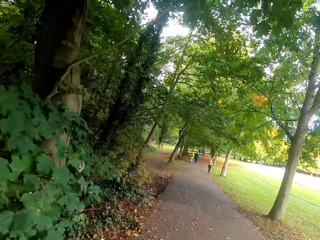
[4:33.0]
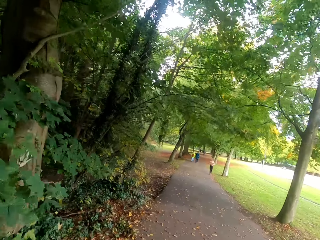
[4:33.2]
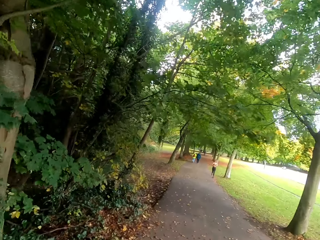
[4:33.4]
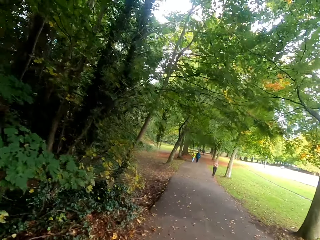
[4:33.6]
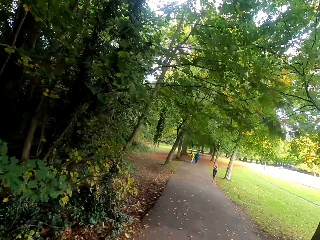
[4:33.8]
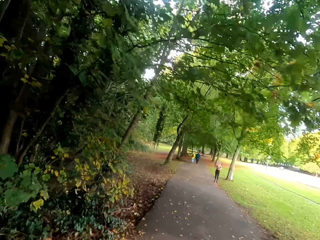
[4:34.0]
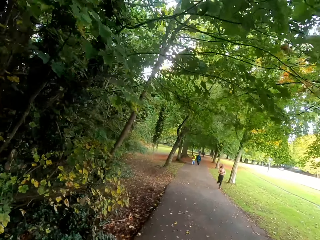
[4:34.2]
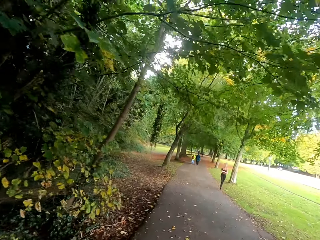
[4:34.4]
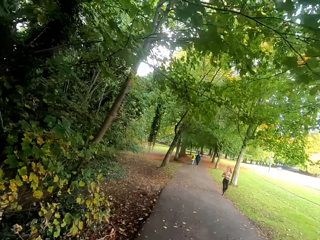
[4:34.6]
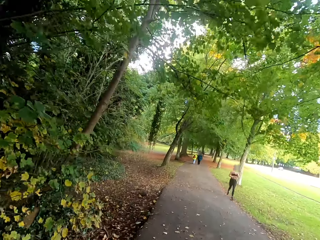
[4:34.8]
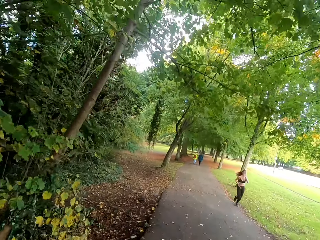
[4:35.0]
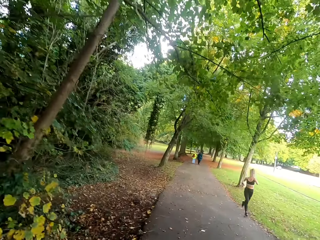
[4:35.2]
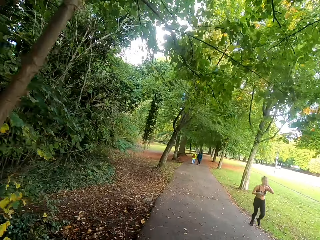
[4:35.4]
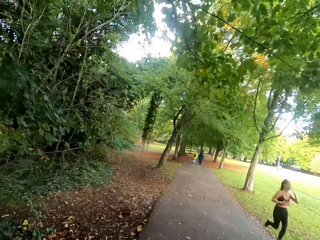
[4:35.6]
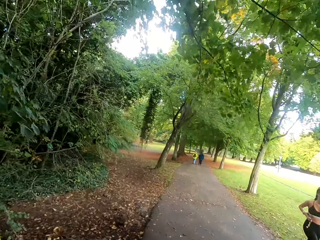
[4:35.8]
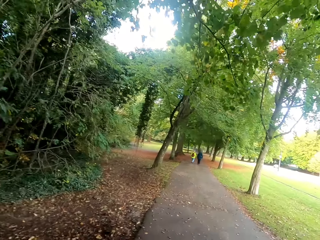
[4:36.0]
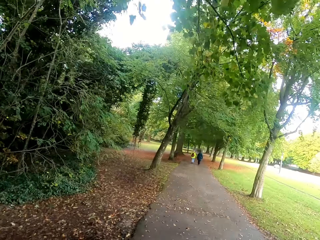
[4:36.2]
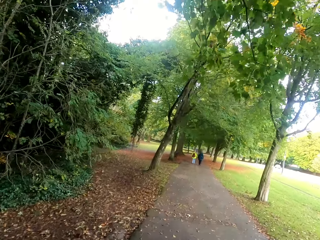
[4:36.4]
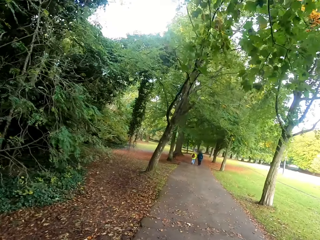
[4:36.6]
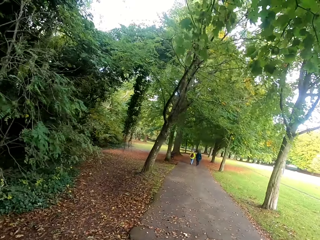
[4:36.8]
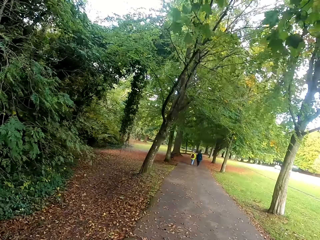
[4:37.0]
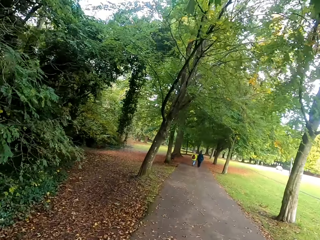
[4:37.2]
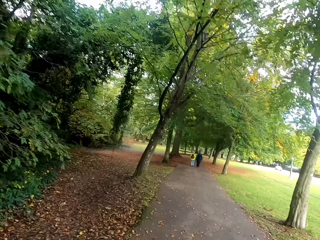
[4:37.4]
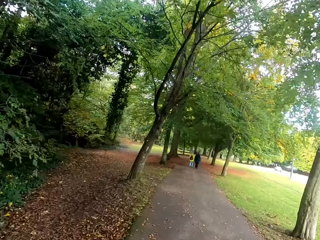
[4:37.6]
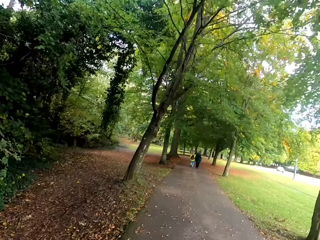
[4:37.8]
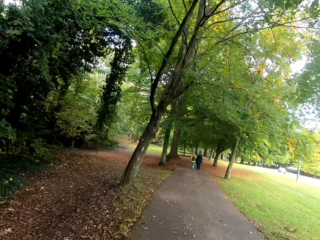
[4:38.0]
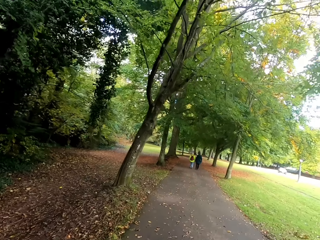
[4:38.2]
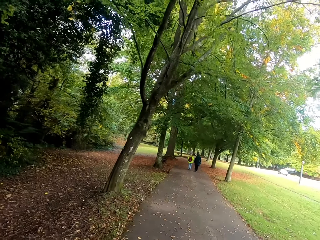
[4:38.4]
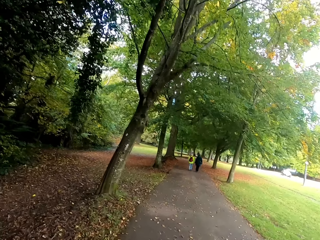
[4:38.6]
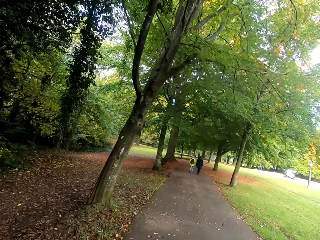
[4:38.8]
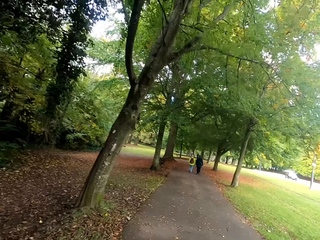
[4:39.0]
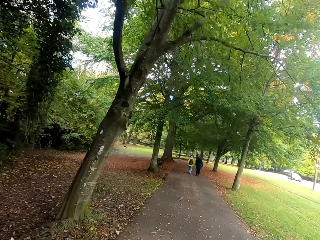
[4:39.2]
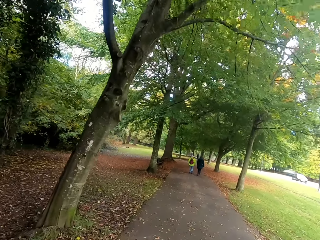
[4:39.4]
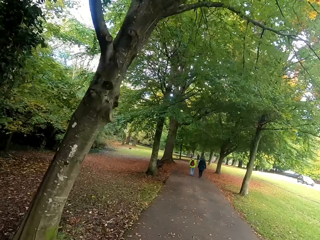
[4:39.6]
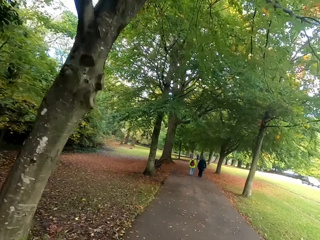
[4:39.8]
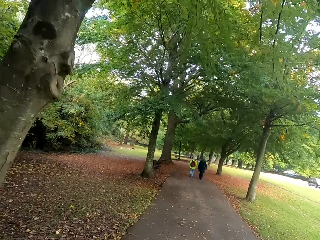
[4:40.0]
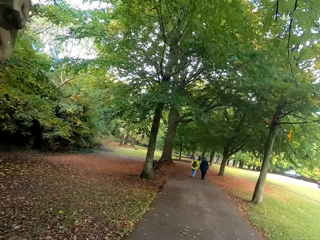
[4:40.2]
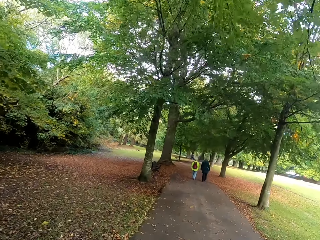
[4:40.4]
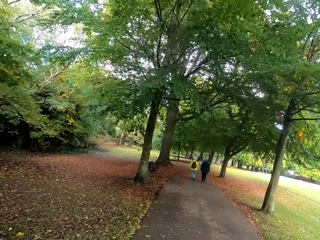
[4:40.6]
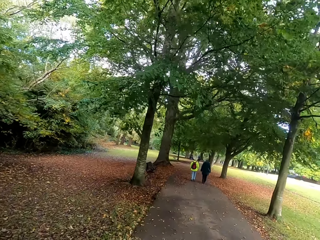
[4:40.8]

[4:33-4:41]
A person runs on the walkway.

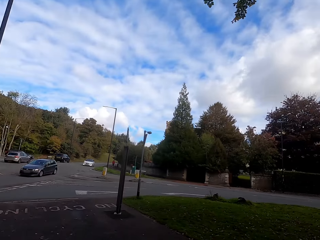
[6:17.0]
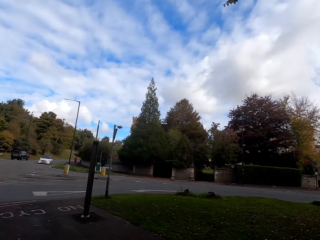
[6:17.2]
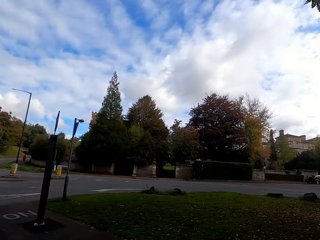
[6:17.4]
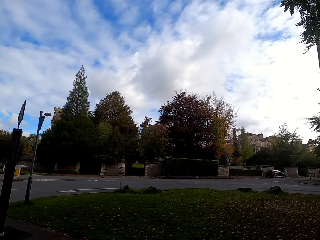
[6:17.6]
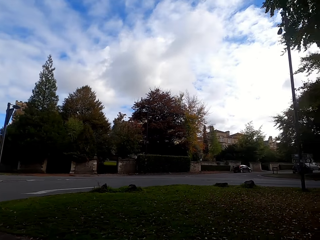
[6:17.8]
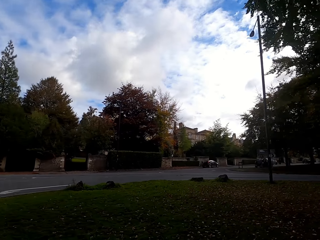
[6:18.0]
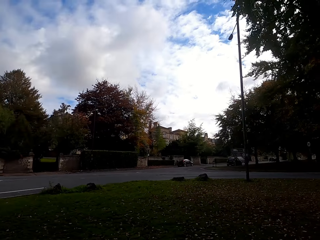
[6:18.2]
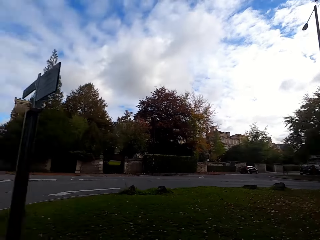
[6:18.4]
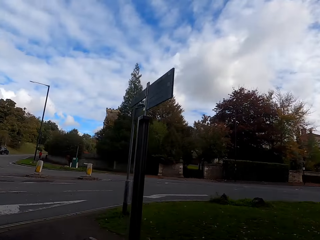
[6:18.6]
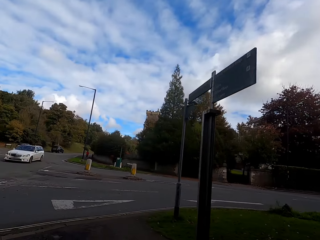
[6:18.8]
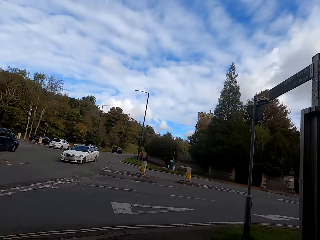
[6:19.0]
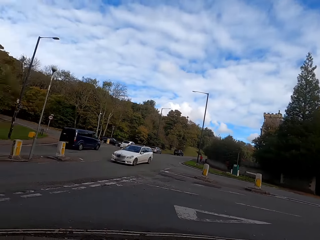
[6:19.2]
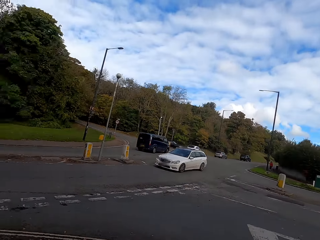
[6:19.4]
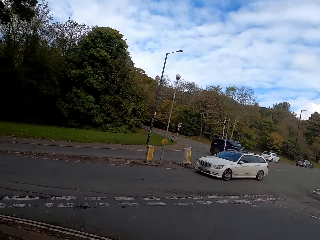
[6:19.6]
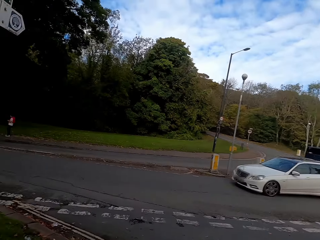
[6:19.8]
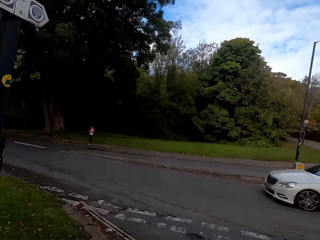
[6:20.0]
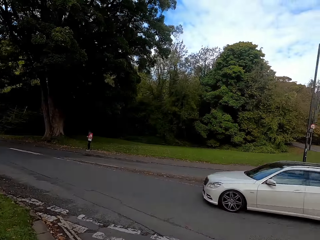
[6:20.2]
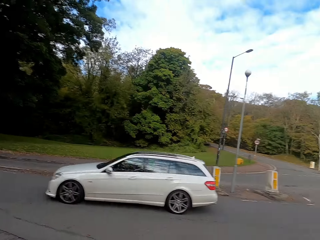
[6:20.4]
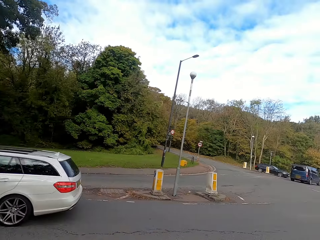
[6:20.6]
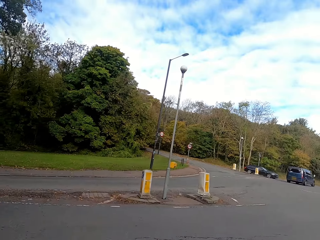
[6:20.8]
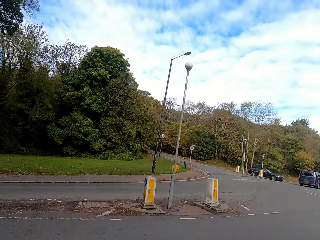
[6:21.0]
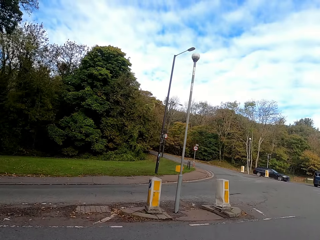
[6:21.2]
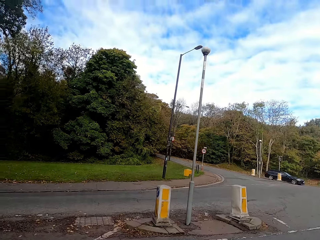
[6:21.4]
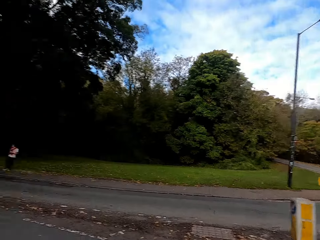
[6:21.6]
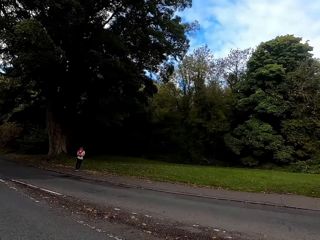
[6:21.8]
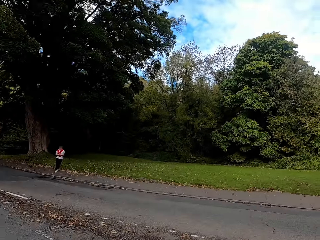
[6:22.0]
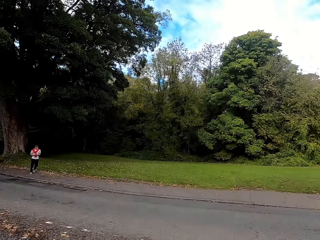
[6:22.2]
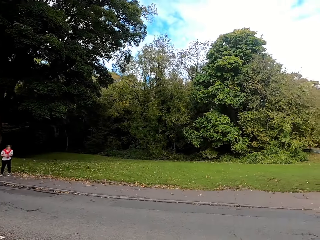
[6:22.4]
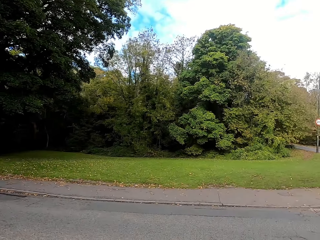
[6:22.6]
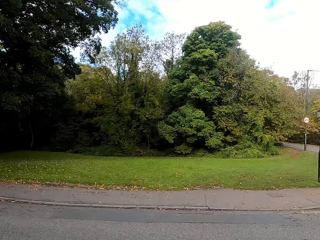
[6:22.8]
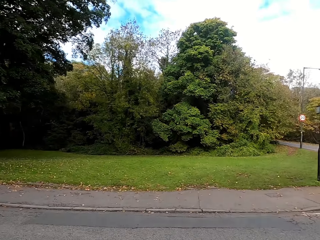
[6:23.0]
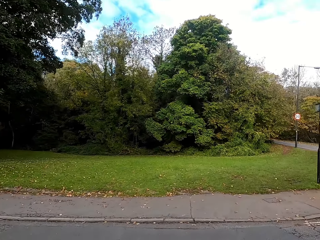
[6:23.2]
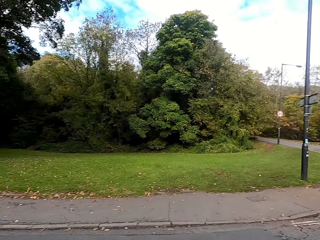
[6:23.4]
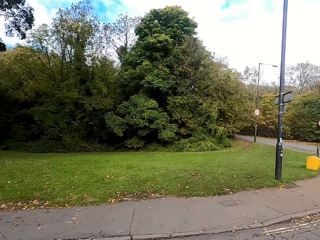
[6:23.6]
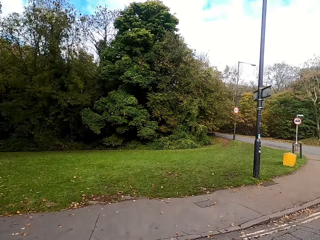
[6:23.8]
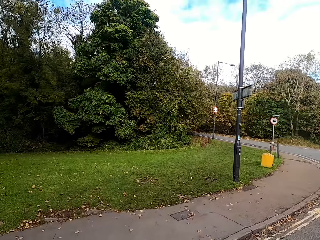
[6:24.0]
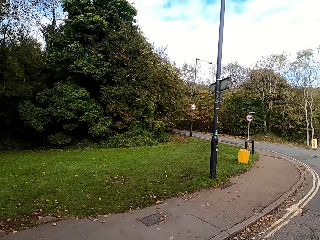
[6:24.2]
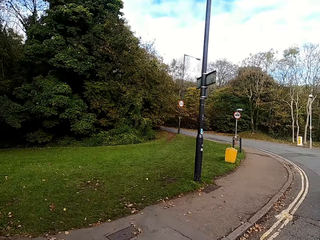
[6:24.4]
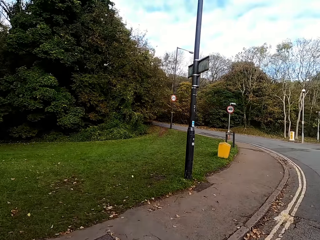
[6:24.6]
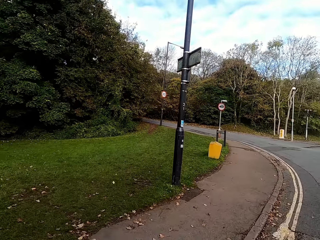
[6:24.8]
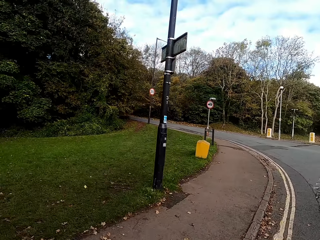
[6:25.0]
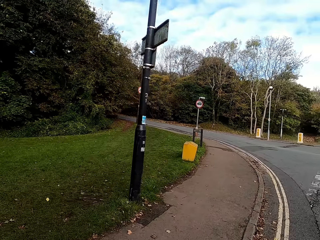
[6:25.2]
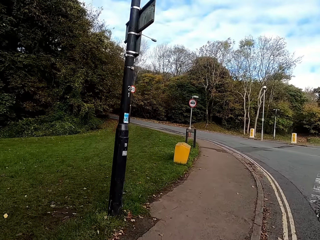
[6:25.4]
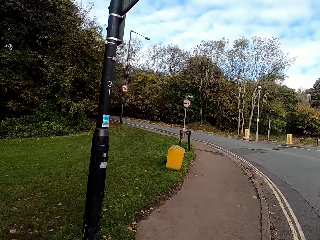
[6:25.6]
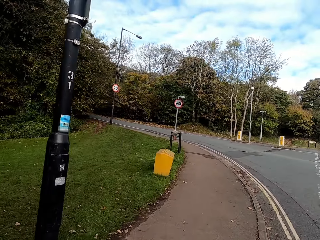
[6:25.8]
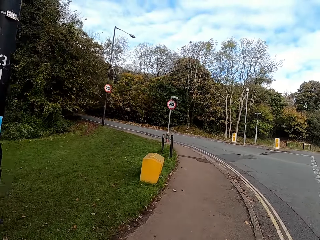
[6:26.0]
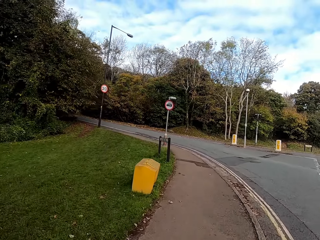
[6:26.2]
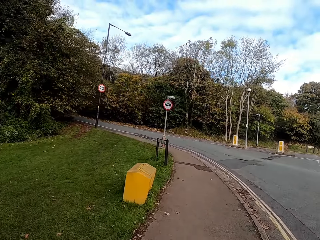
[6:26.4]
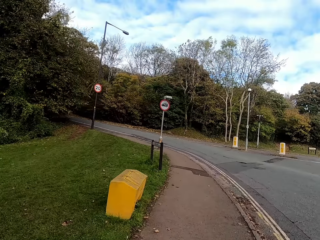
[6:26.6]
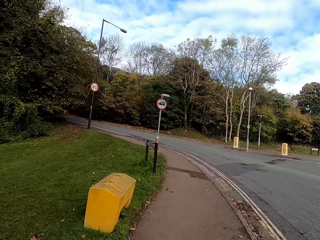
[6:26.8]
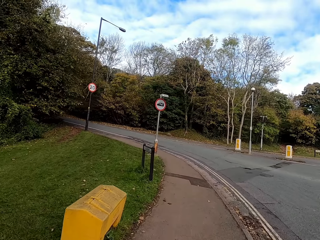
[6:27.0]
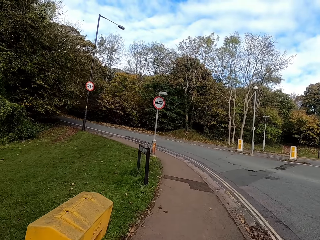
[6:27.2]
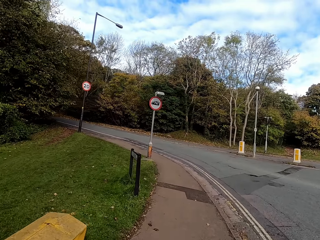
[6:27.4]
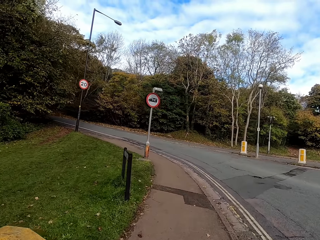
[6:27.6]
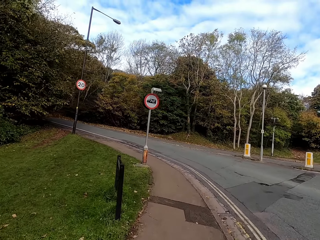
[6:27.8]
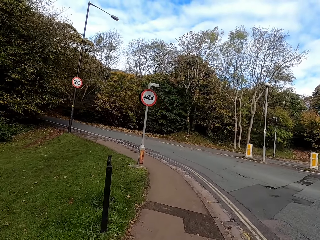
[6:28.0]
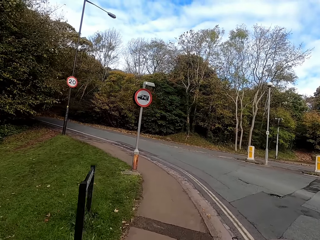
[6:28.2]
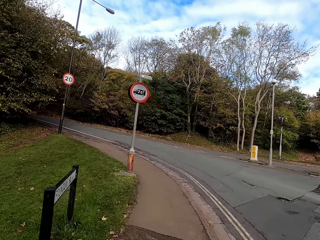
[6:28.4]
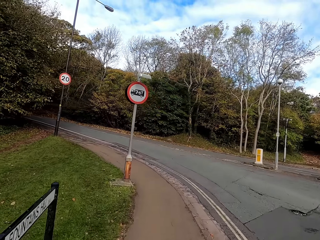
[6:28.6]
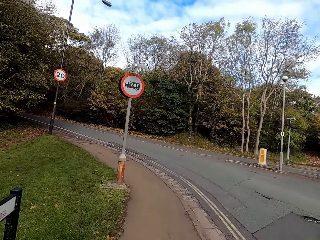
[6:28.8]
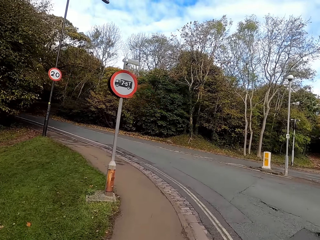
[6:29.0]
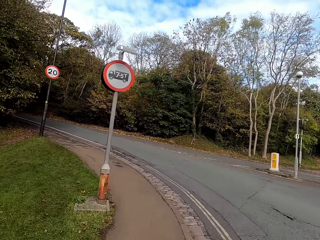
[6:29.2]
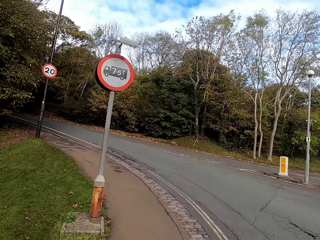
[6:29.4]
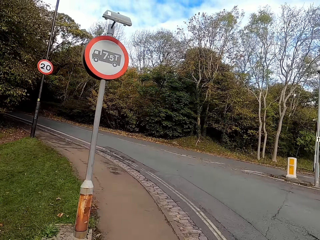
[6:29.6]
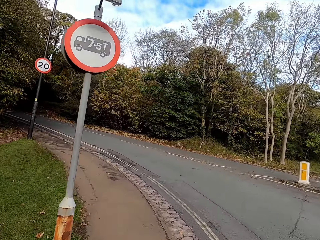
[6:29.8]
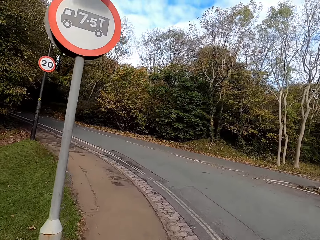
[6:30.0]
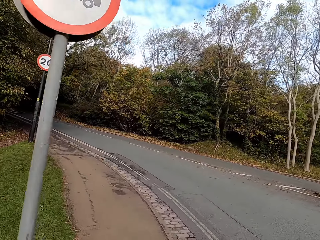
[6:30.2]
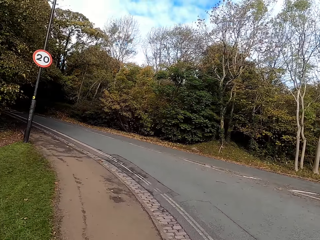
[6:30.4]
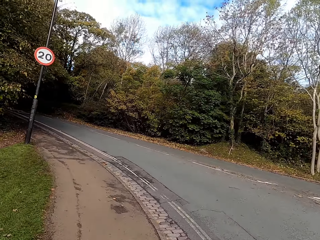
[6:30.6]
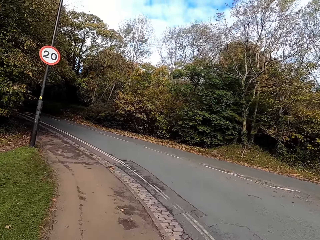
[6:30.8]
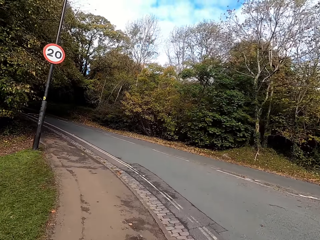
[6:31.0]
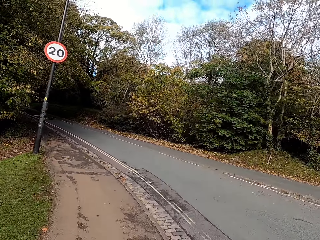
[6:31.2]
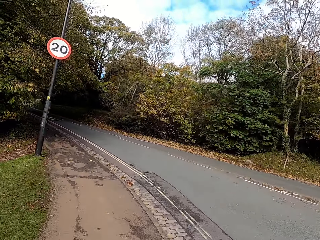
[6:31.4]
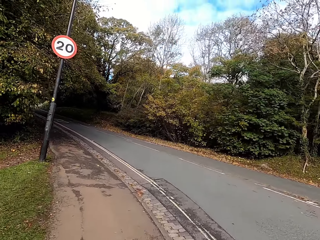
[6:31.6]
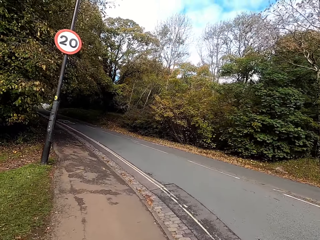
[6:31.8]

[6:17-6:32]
The camera wearer looks around by the road side. They run across the road. They jog on the sidewalk.
